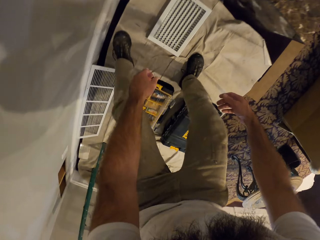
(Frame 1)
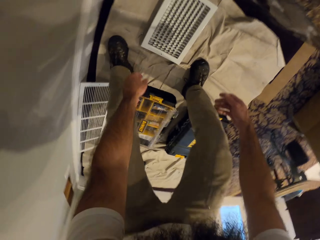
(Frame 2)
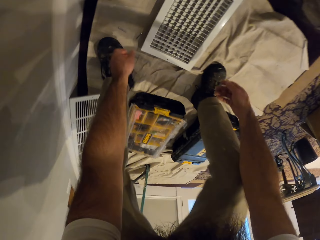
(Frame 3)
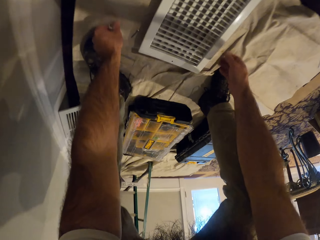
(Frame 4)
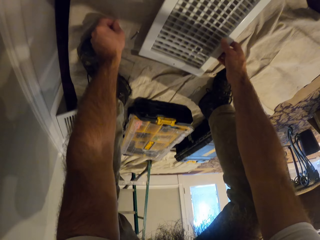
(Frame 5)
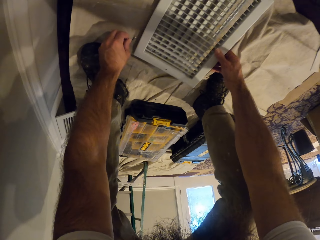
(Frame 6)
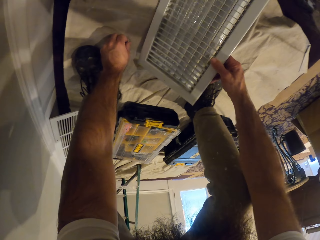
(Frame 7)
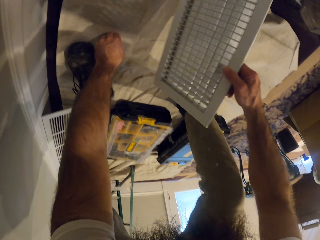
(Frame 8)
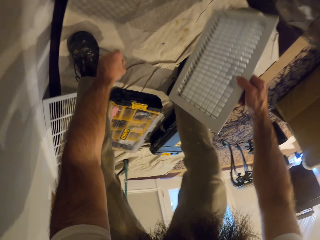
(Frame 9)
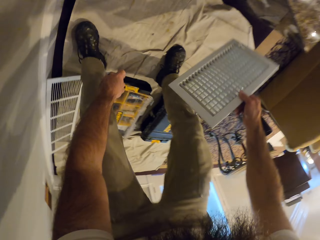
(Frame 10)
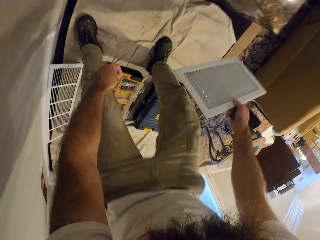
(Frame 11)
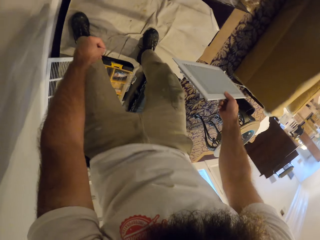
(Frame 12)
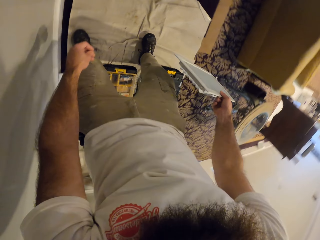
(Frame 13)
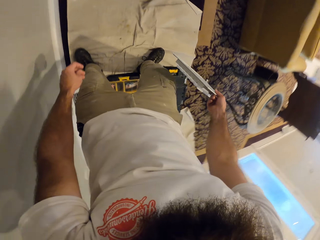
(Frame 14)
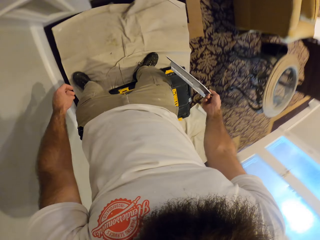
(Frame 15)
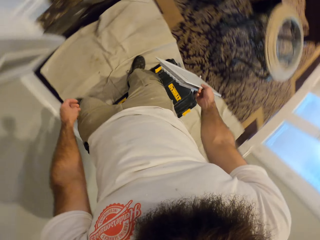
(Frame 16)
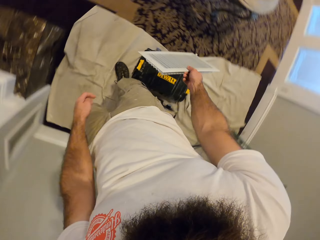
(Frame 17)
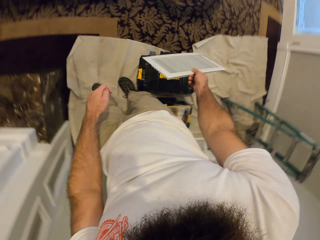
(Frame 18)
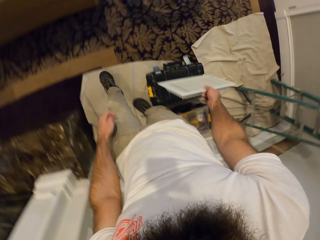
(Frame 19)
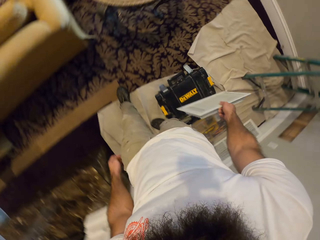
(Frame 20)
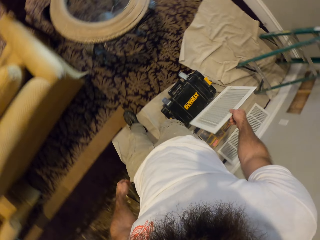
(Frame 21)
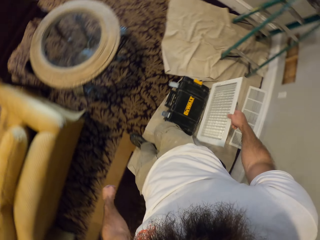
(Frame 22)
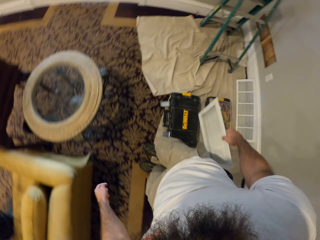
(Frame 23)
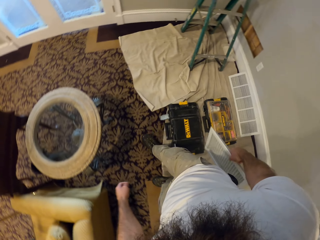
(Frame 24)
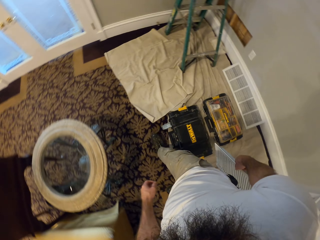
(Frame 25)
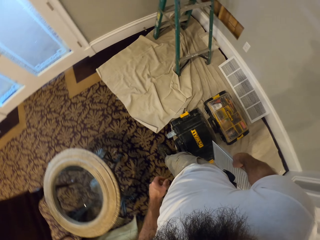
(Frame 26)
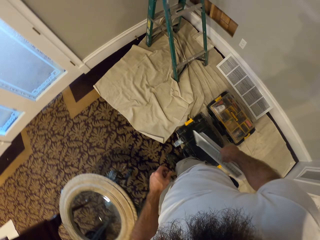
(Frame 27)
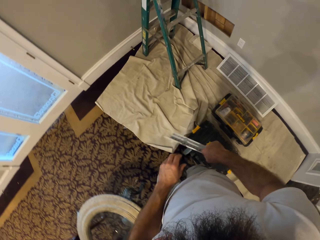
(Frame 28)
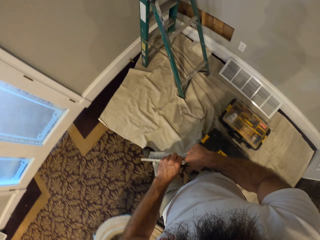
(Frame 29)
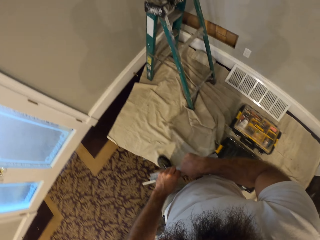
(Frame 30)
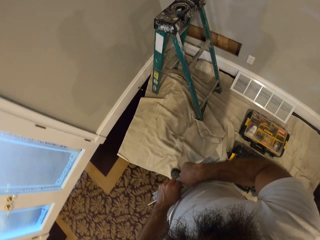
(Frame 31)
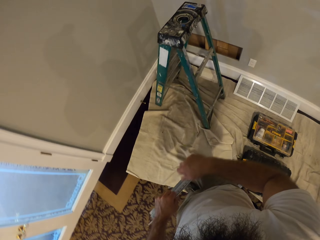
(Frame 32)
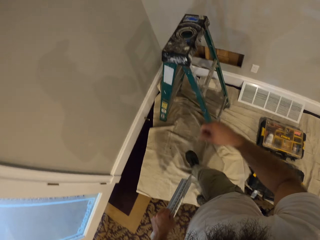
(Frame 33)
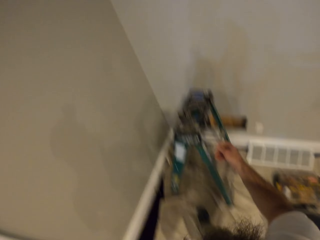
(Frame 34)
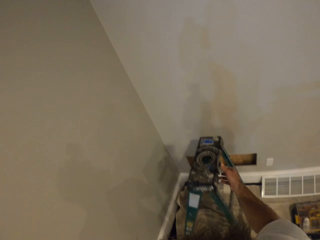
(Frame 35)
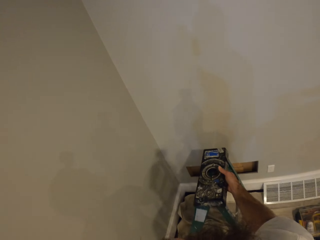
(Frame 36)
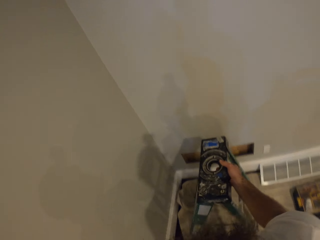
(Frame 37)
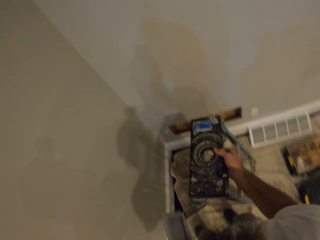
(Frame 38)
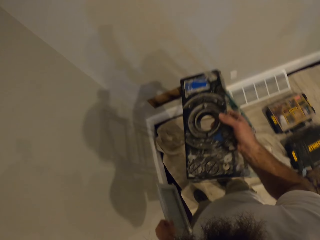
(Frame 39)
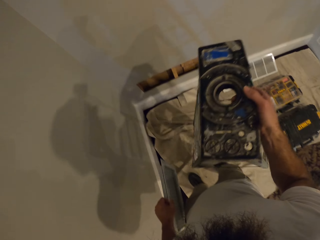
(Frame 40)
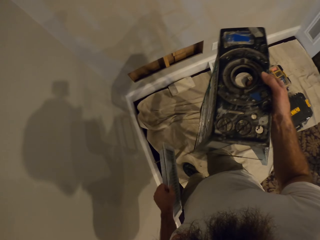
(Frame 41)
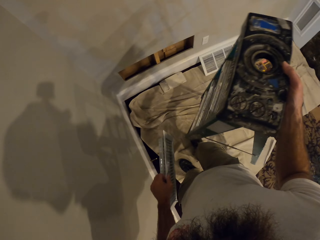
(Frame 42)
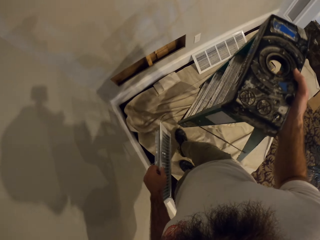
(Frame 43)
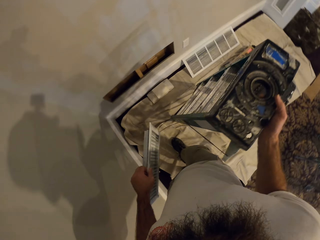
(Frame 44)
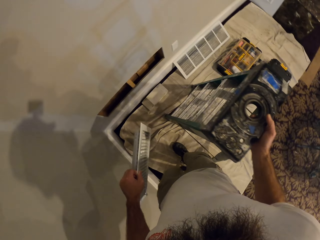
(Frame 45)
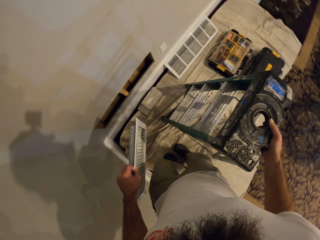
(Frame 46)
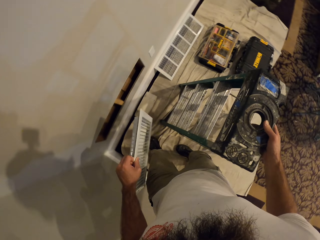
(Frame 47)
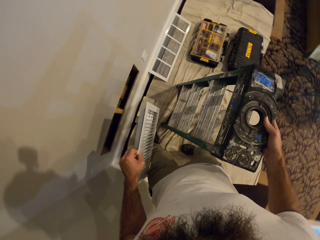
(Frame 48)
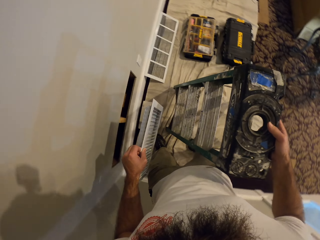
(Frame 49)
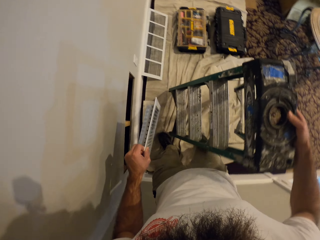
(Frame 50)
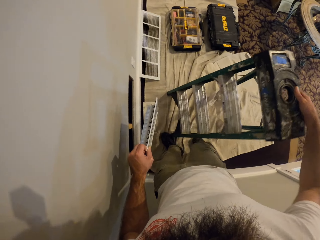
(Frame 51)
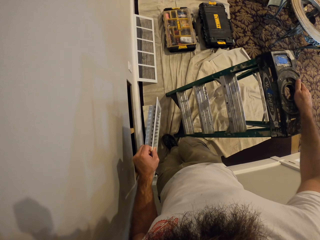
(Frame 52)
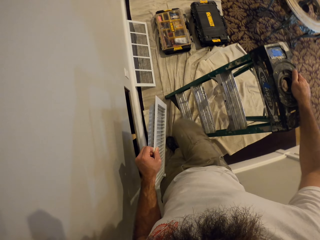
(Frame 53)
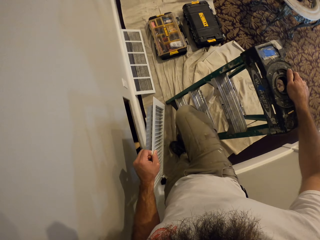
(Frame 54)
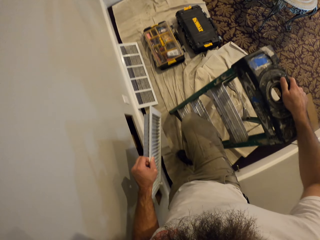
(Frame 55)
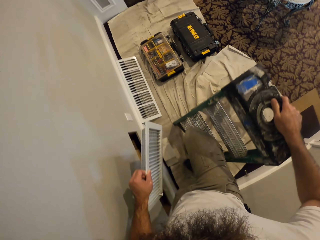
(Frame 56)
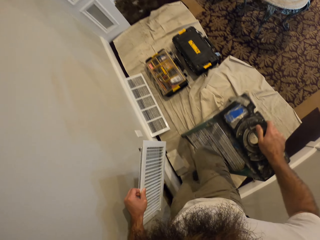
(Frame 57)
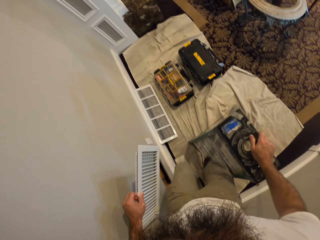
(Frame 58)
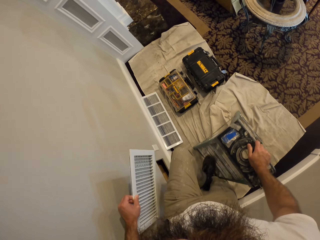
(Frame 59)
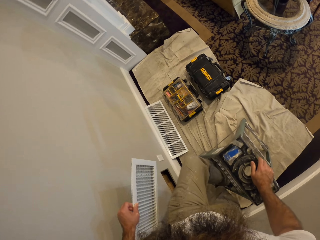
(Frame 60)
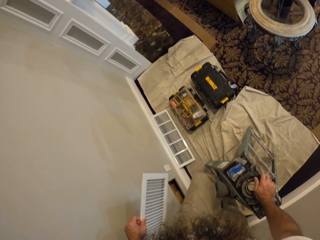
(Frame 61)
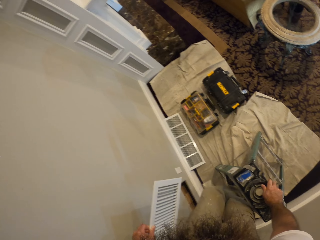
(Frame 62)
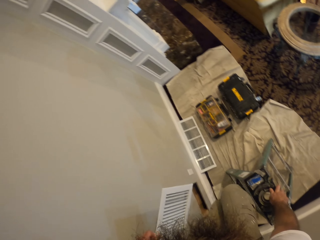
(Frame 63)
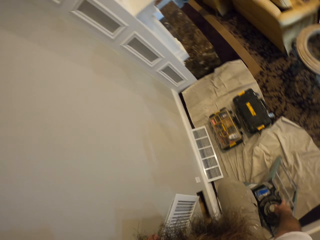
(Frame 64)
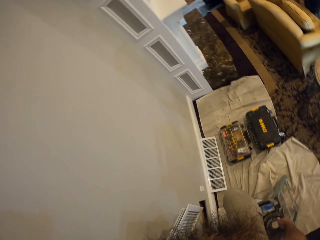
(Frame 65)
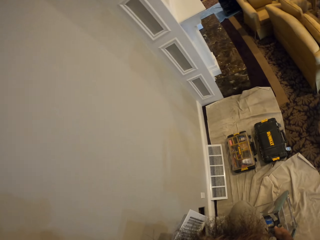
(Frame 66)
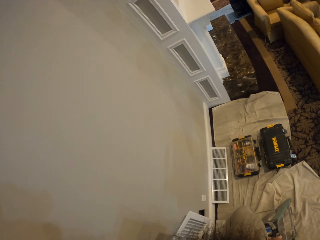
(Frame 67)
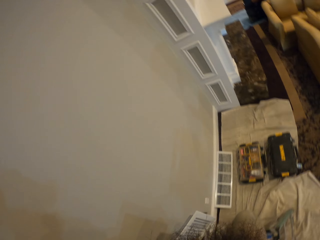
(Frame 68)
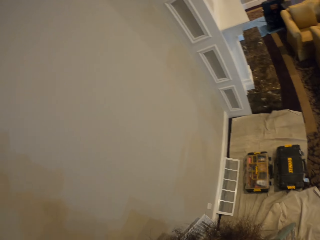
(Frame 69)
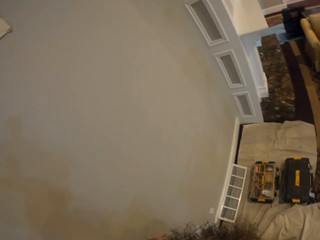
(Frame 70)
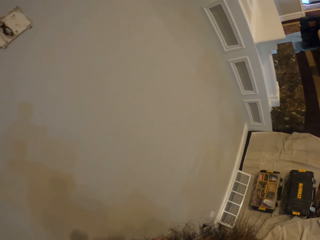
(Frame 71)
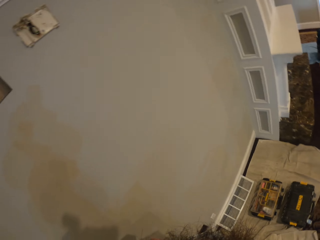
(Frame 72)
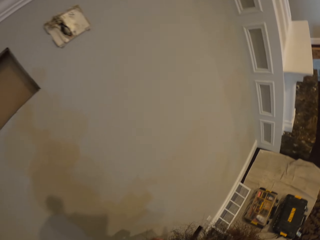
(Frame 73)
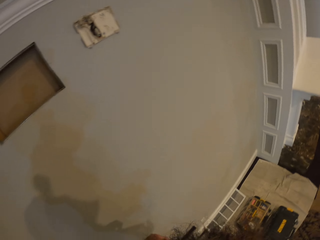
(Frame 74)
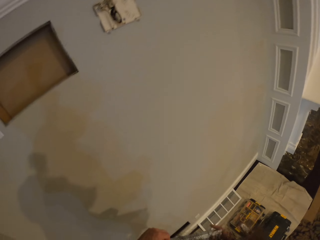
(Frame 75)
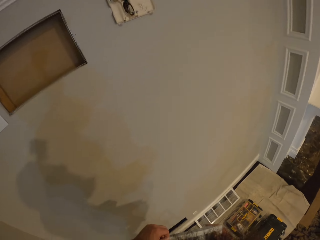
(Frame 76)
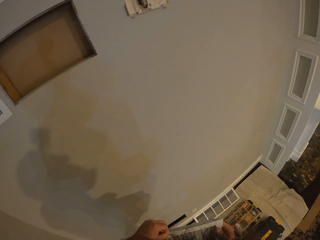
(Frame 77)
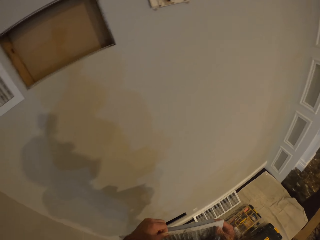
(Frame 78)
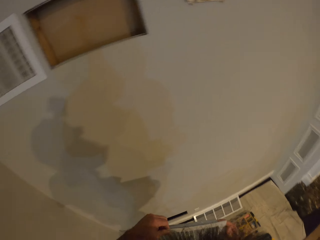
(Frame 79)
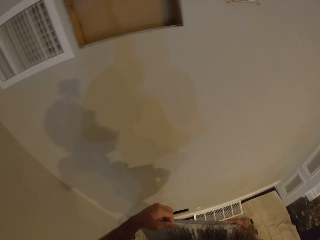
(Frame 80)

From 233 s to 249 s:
The camera wearer picks up some screws from the floor with his left hand. He picks up a vent cover from the floor with his right hand. He lifts the ladder from the floor with his right hand. He moves the ladder in the room. He drops the ladder on the floor with his right hand. He climbs the ladder.

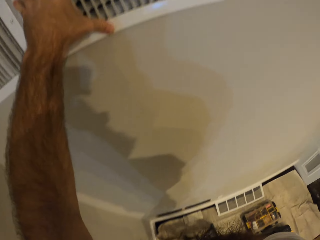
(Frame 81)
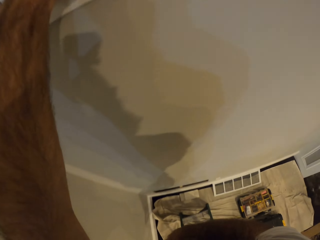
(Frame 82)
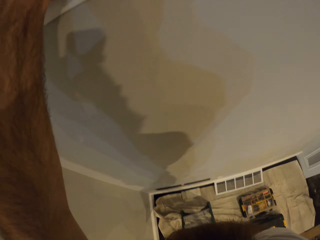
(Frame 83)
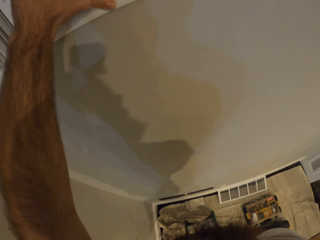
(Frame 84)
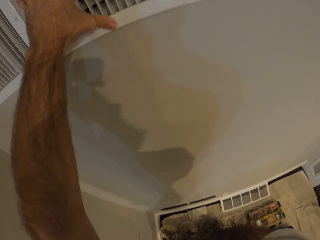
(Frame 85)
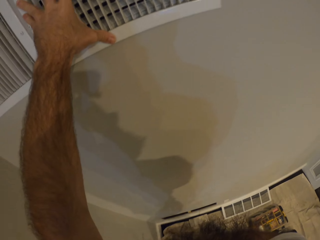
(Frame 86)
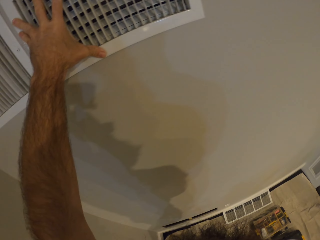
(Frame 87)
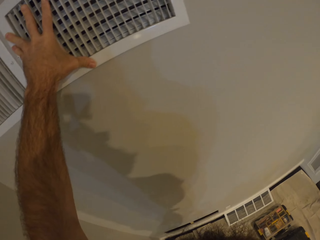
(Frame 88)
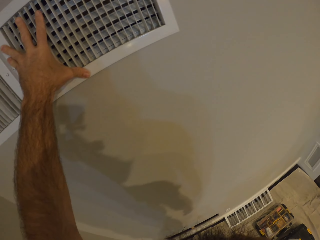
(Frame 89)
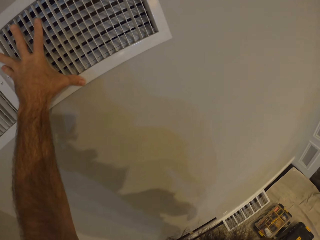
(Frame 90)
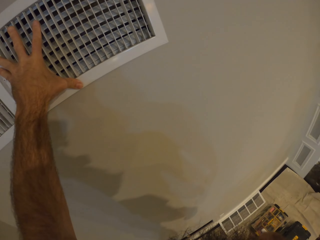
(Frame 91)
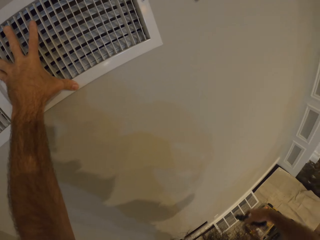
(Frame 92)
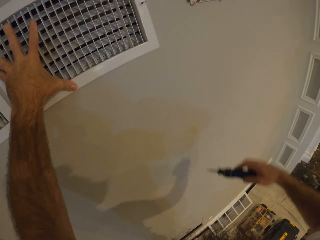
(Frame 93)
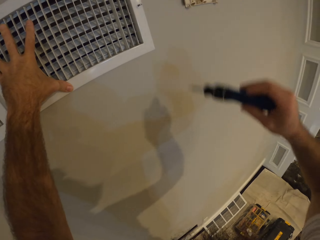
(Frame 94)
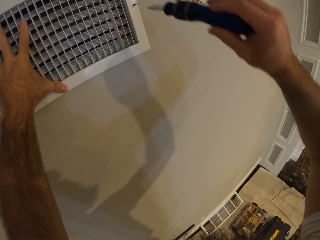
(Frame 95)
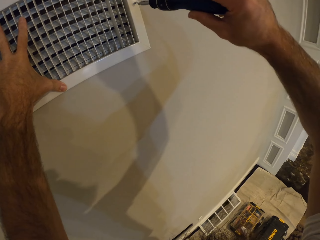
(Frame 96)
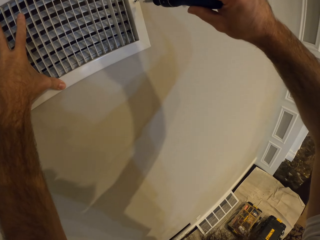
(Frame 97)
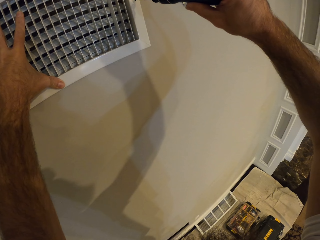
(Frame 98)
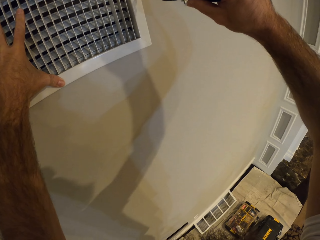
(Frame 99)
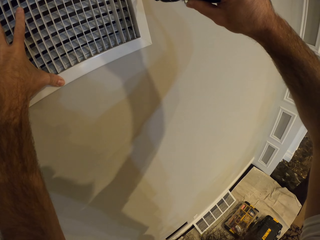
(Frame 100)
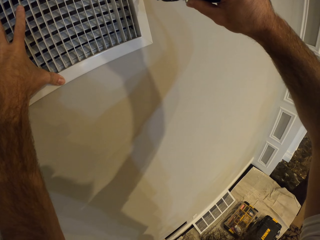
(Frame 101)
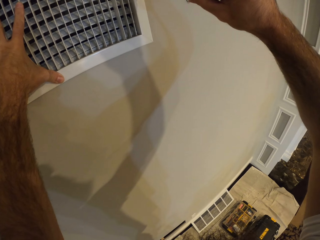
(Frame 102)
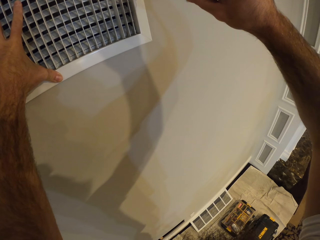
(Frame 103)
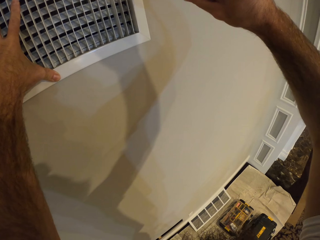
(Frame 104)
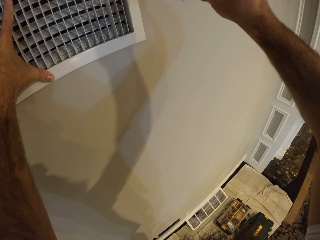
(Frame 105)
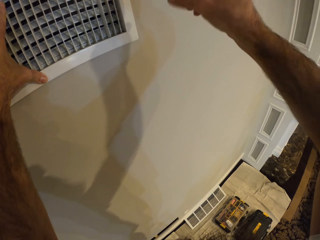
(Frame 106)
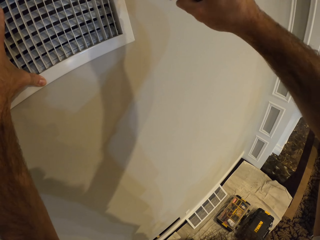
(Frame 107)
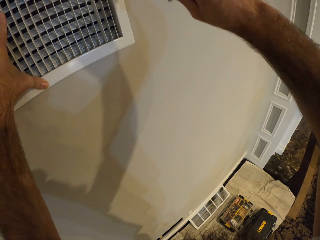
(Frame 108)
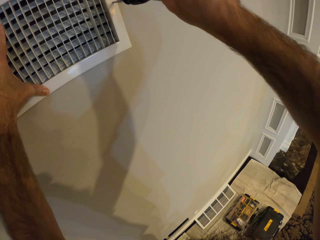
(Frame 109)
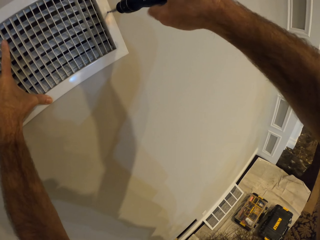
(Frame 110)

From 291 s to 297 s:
The camera wearer lifts a screwdriver with his right hand. He screws the air vent cover in with the screwdriver in both hands.
